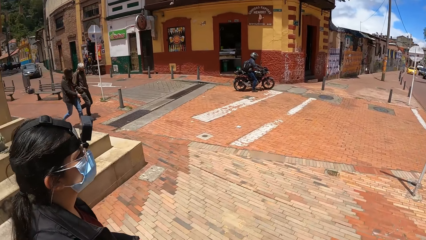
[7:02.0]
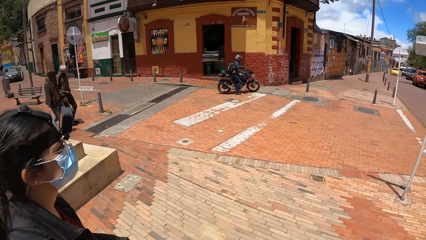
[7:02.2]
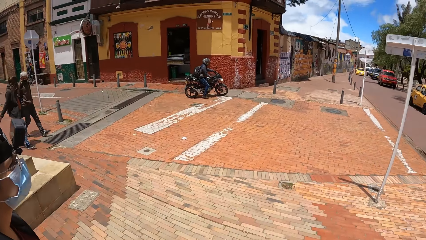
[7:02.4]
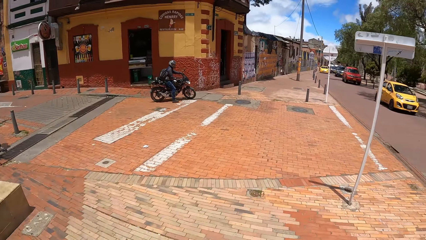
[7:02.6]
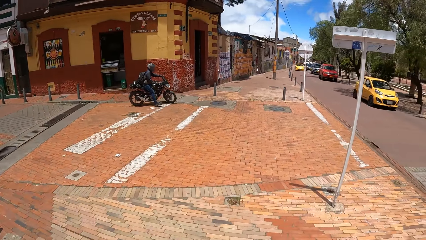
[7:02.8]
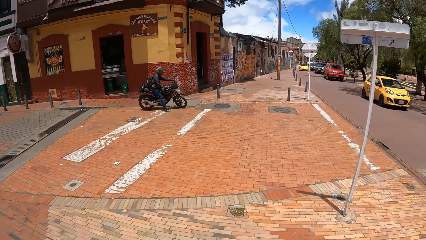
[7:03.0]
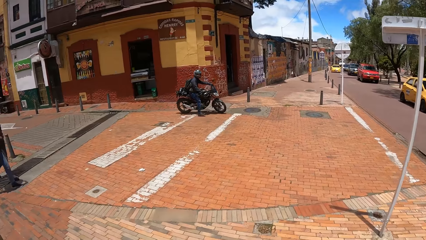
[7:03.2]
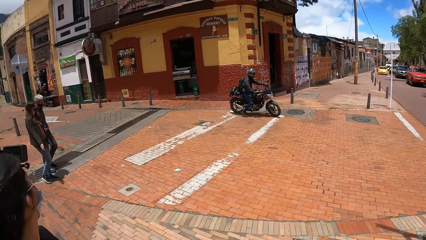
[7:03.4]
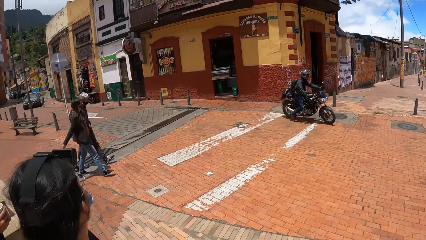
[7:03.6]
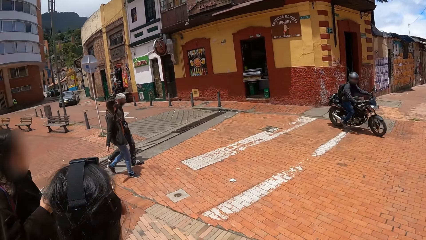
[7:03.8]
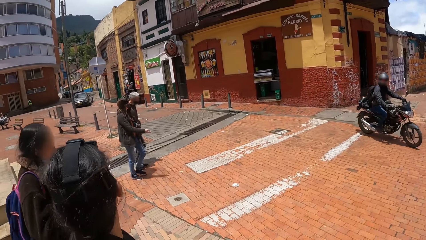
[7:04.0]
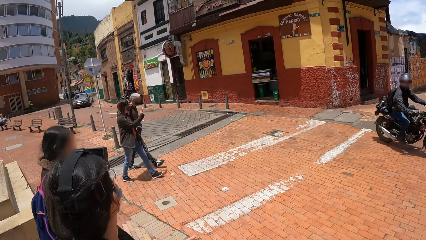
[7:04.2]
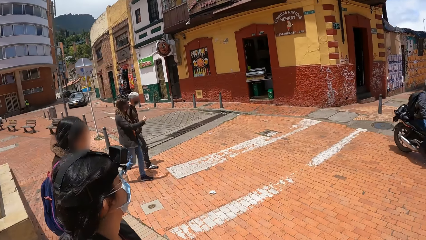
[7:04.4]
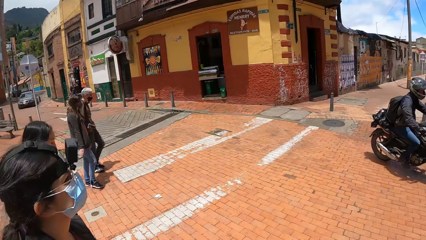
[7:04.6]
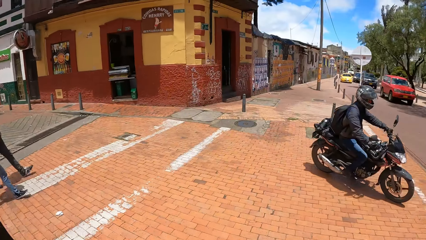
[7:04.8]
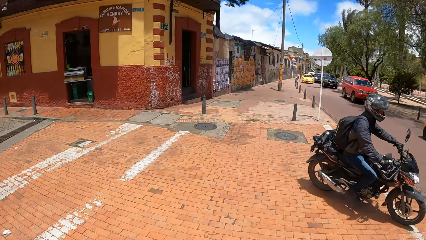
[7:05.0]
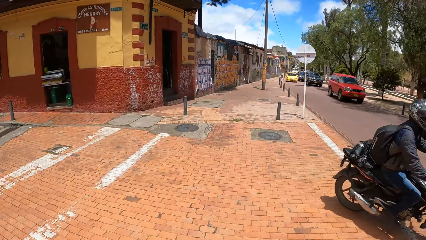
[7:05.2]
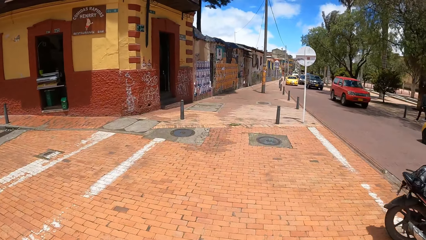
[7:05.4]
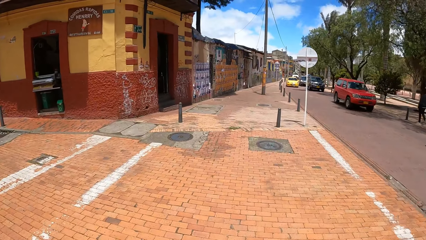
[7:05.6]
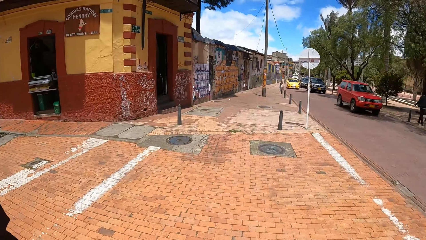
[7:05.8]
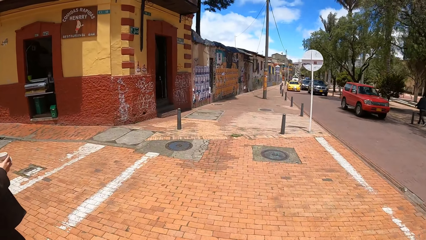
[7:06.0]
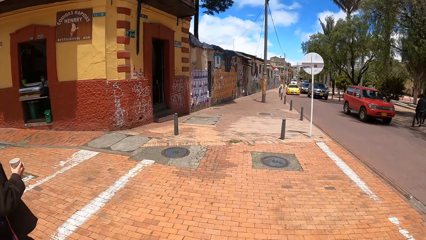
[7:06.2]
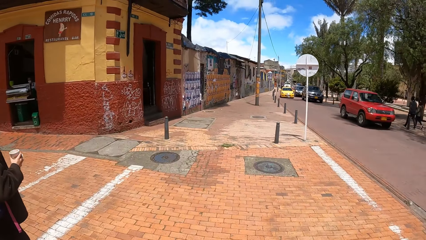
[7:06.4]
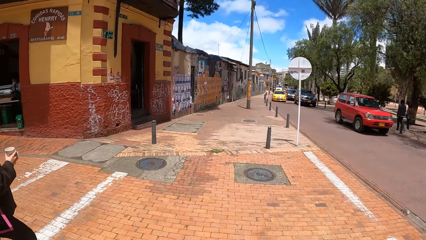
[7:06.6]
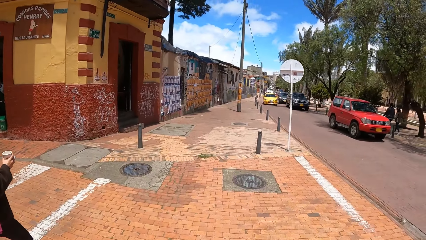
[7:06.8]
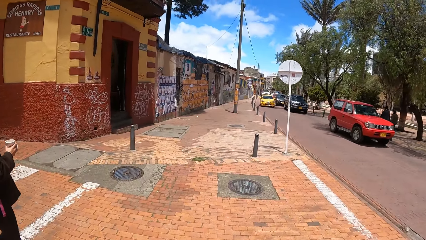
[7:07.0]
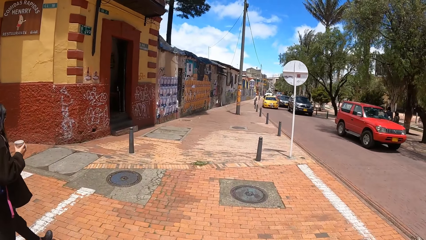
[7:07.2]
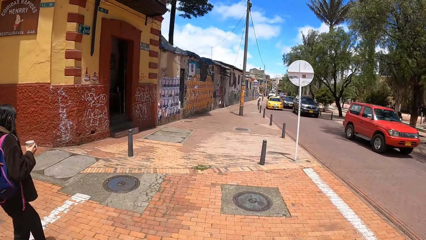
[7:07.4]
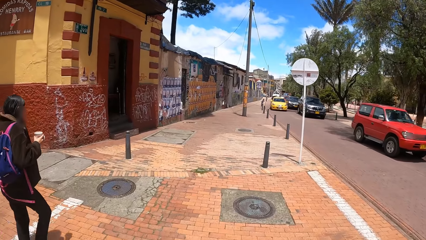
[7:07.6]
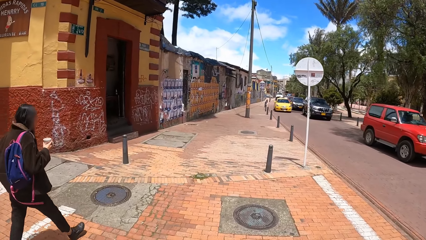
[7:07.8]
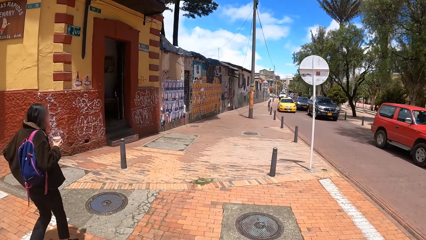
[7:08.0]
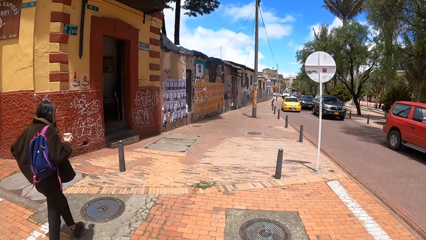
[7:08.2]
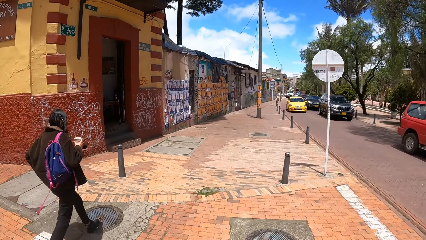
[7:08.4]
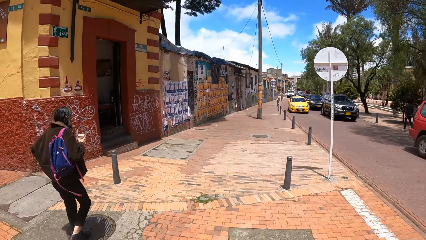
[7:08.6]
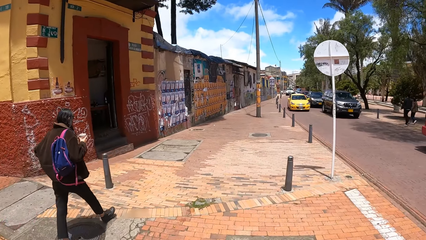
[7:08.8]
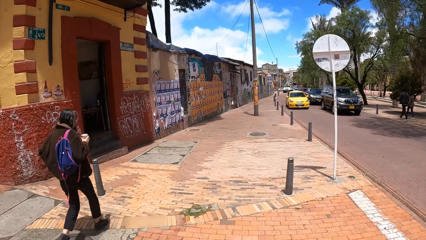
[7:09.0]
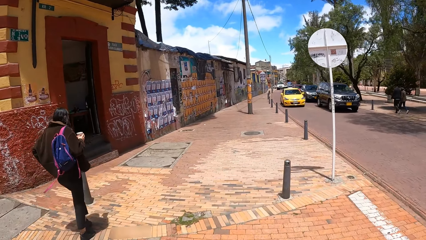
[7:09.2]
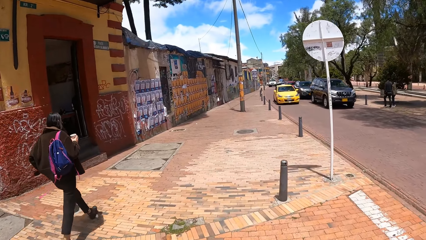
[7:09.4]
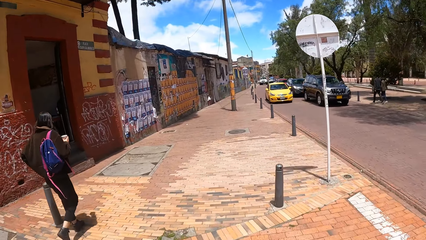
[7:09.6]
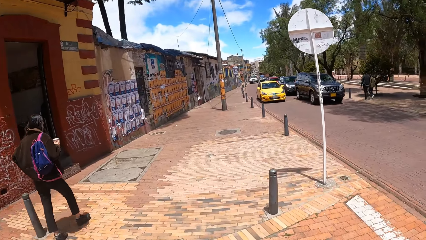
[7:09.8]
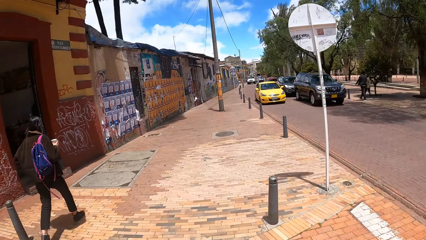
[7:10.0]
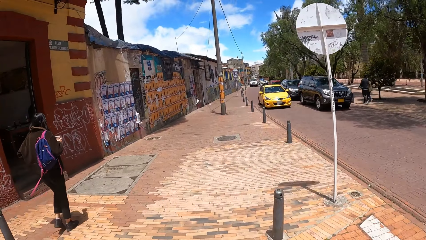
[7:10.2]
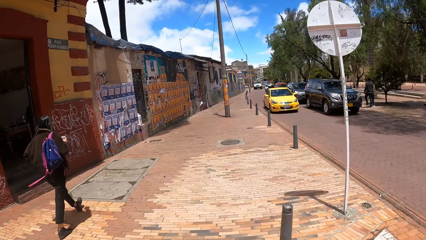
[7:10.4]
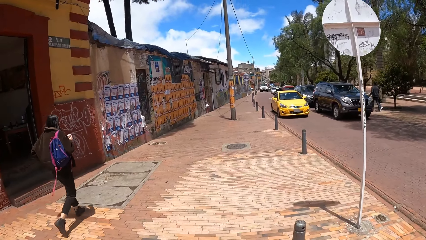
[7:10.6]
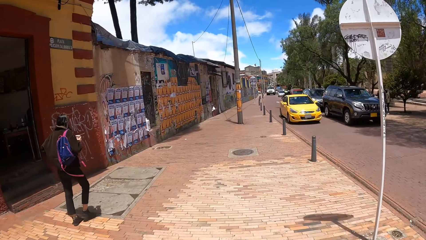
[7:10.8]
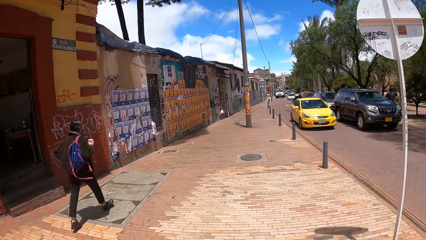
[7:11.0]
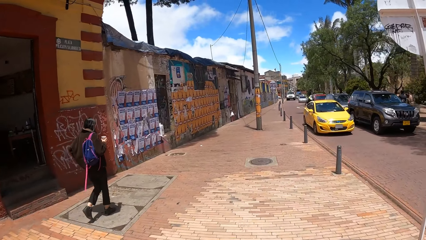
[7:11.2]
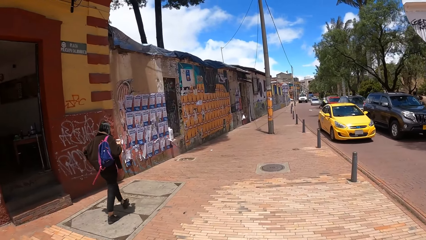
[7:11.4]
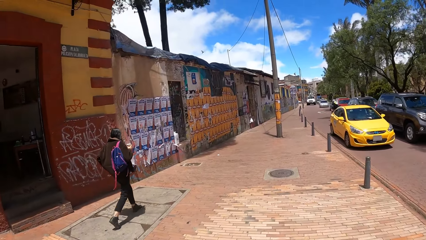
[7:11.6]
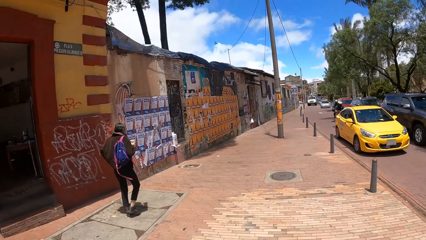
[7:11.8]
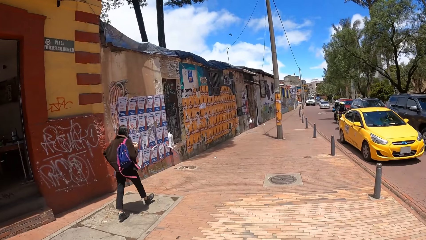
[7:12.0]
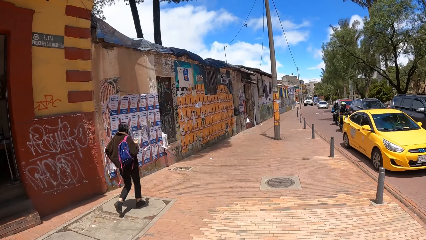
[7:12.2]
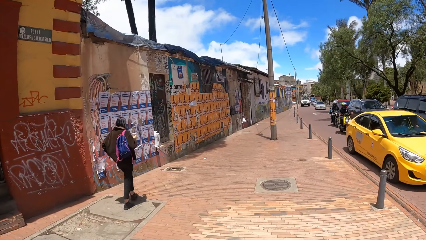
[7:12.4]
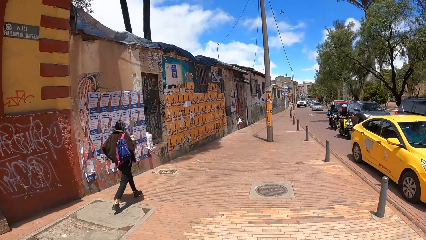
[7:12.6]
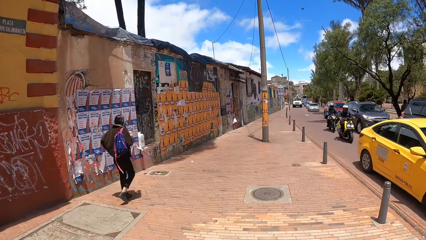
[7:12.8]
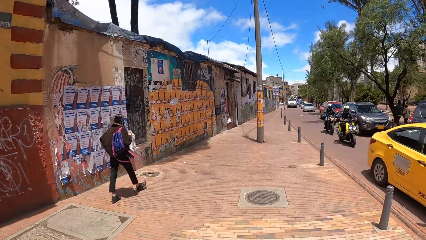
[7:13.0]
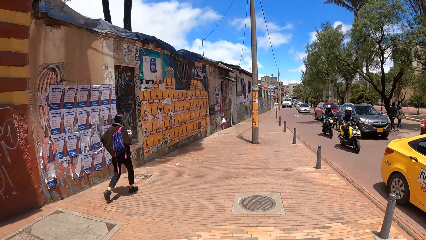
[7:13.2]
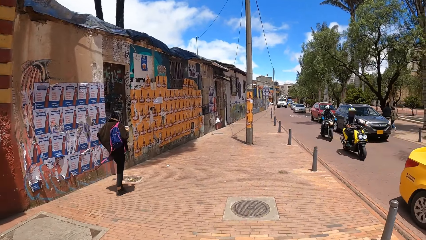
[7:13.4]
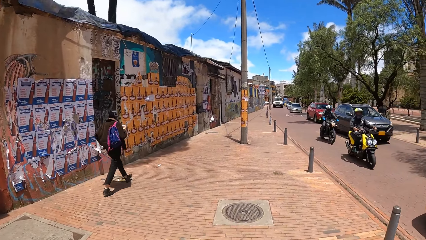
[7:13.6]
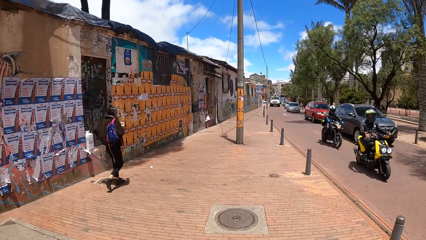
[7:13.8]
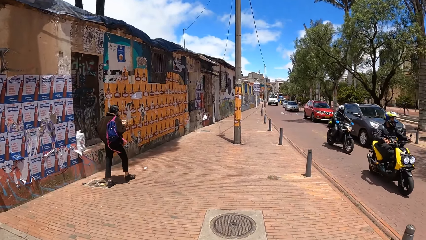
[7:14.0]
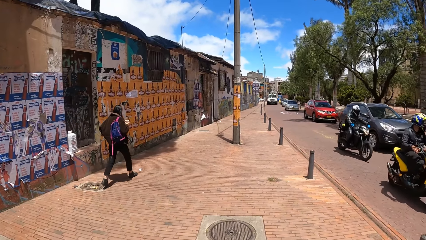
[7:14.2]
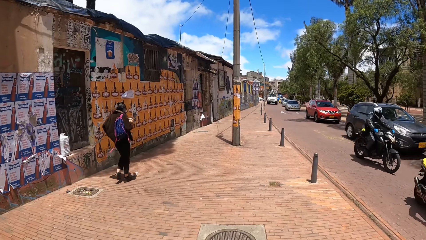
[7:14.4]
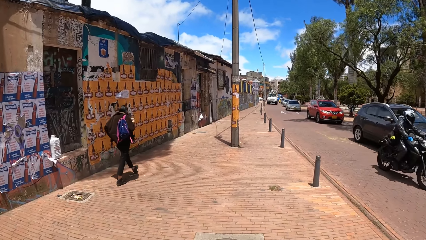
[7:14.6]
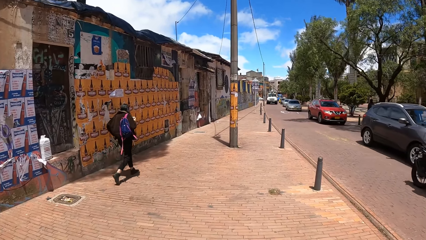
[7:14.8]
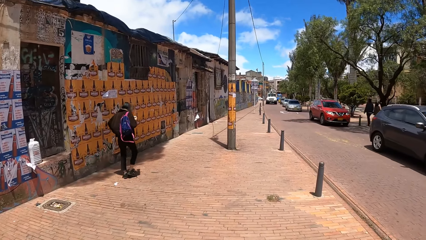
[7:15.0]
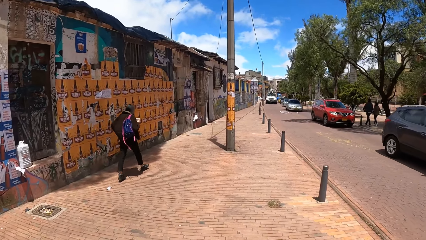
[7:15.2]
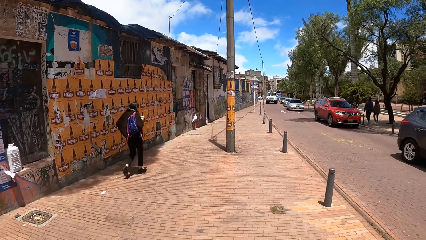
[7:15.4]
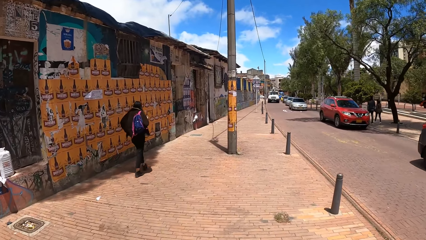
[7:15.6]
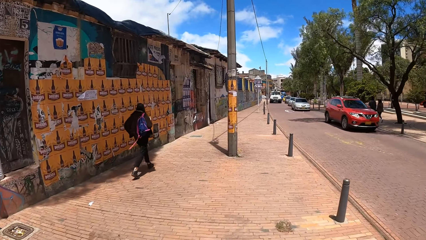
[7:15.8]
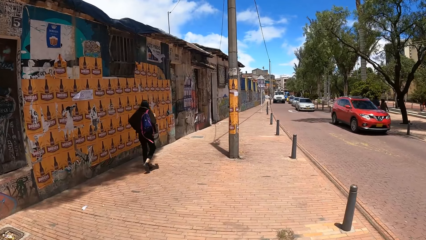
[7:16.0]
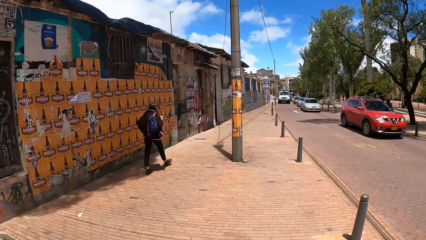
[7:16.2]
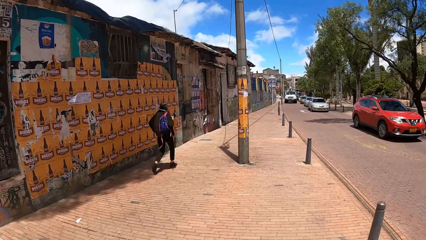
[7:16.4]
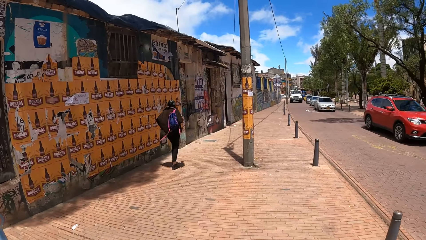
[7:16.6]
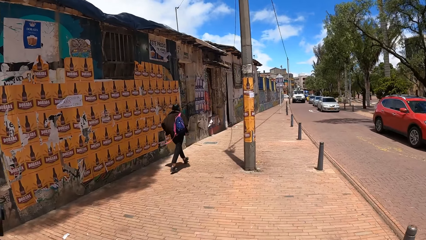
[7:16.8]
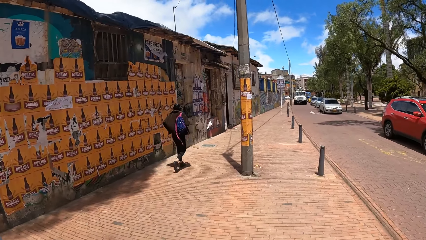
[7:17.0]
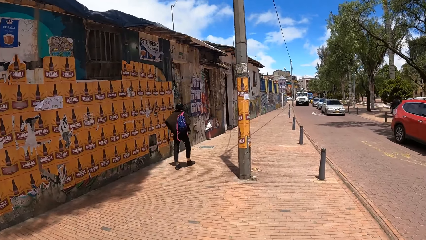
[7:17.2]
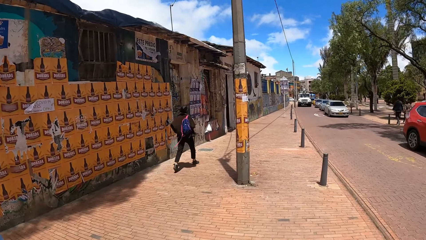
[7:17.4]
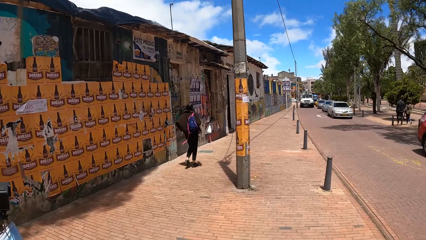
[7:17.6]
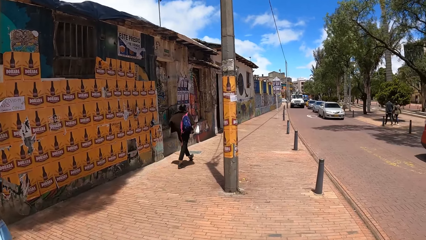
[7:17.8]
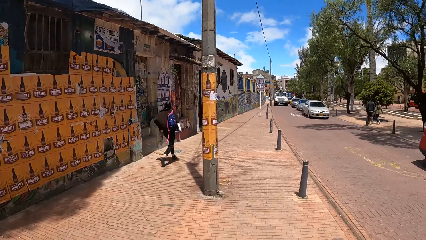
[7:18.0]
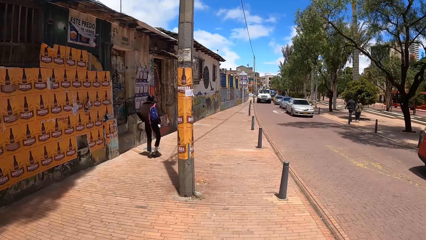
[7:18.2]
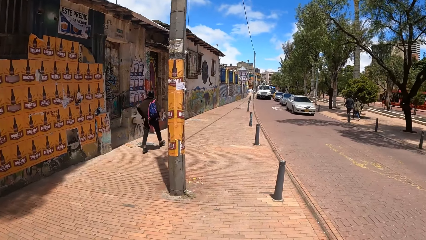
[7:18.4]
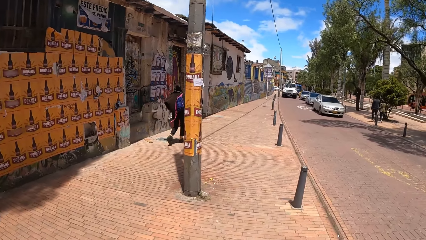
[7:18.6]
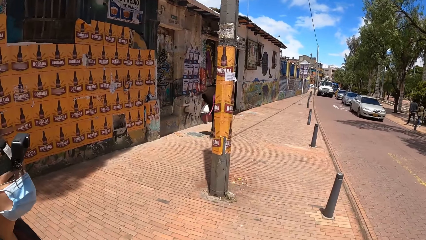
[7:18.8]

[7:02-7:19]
The camera wearer looks left. They look forward. They look left. They look forward.
